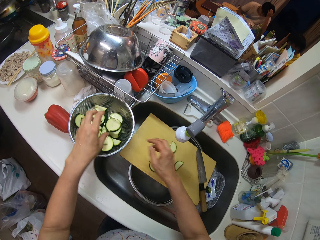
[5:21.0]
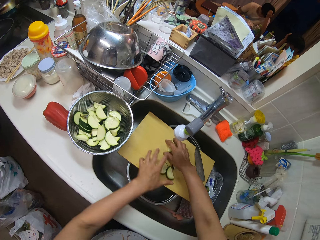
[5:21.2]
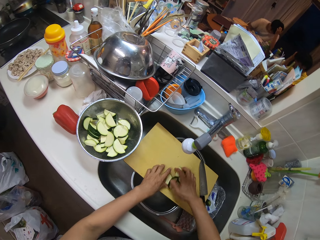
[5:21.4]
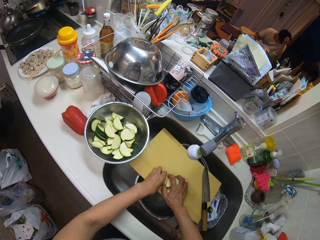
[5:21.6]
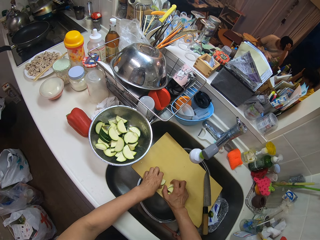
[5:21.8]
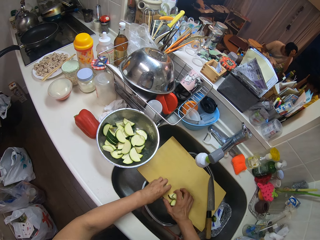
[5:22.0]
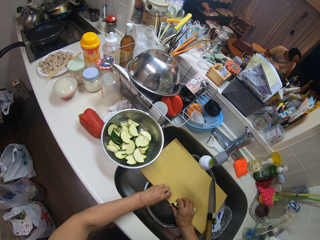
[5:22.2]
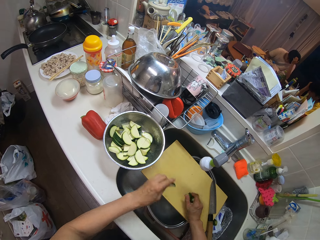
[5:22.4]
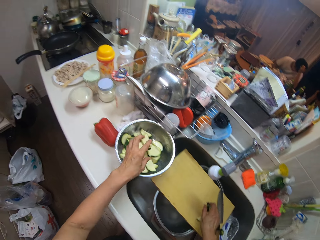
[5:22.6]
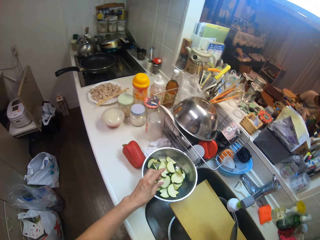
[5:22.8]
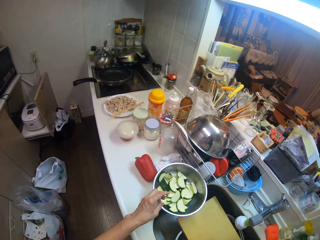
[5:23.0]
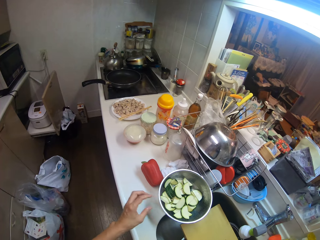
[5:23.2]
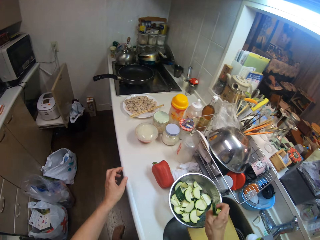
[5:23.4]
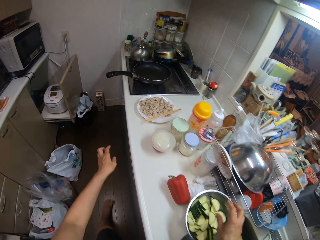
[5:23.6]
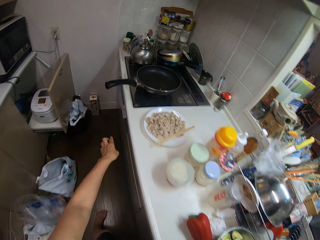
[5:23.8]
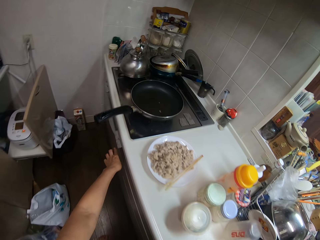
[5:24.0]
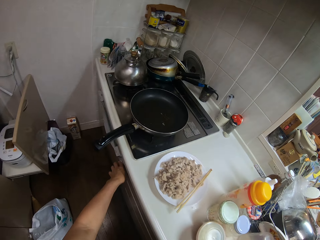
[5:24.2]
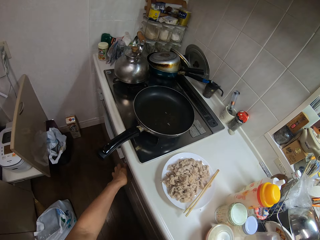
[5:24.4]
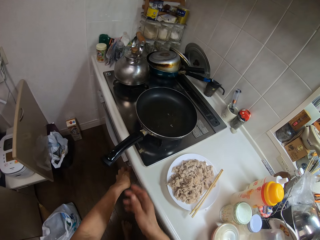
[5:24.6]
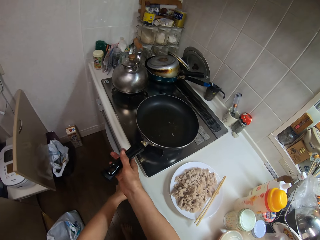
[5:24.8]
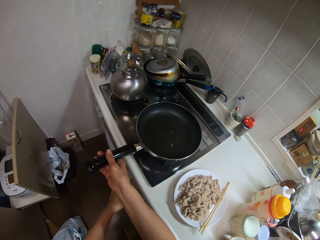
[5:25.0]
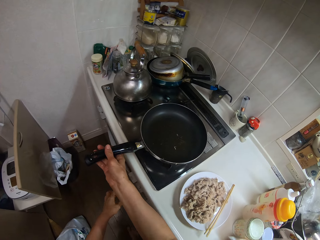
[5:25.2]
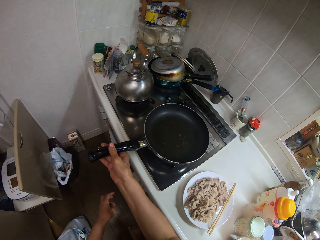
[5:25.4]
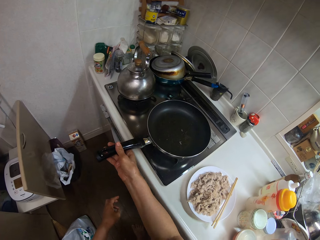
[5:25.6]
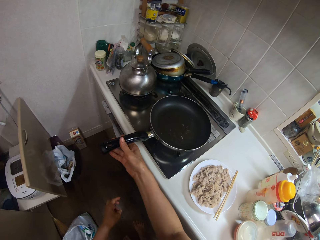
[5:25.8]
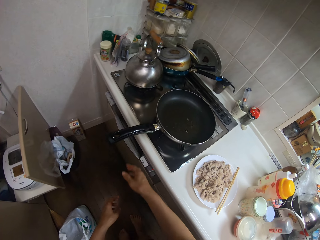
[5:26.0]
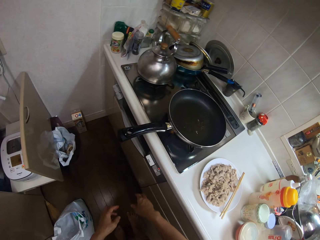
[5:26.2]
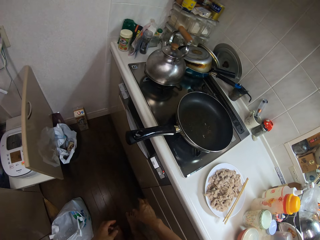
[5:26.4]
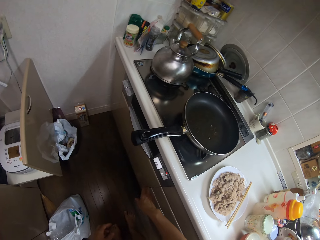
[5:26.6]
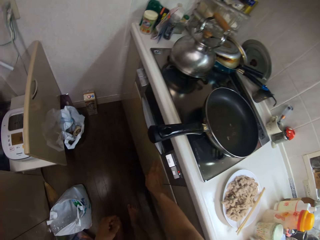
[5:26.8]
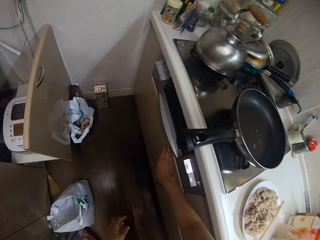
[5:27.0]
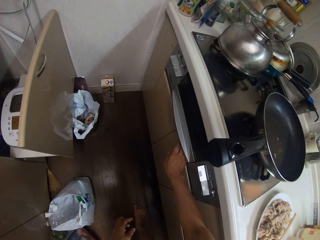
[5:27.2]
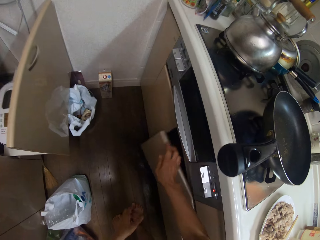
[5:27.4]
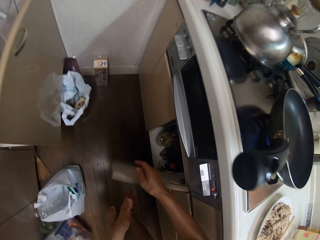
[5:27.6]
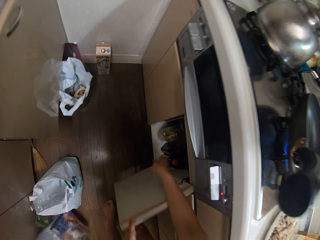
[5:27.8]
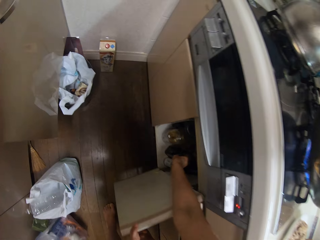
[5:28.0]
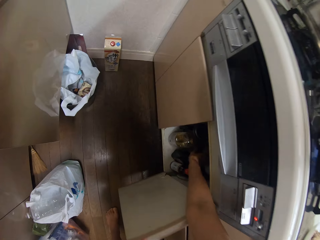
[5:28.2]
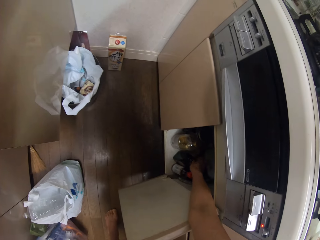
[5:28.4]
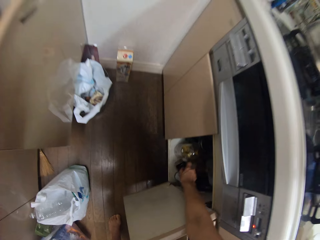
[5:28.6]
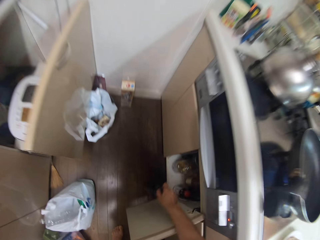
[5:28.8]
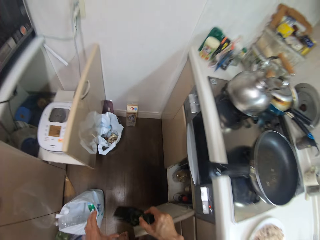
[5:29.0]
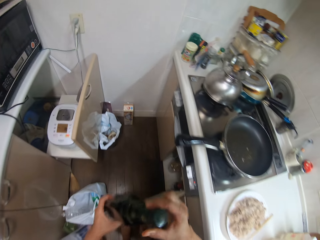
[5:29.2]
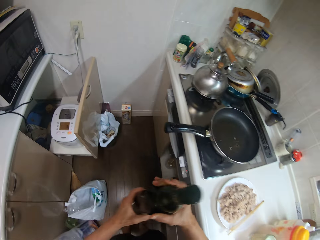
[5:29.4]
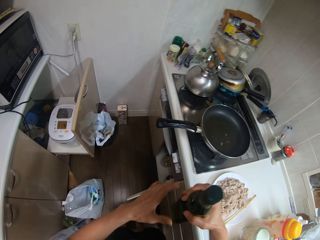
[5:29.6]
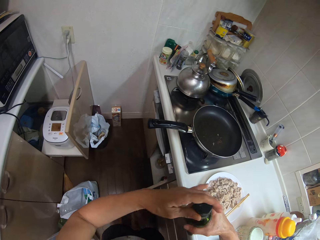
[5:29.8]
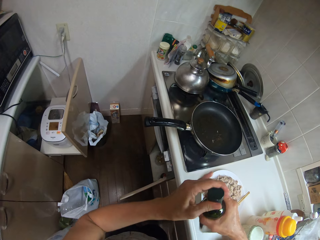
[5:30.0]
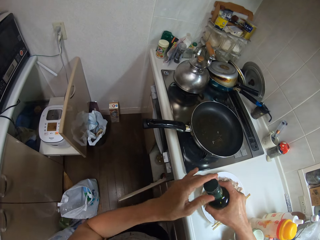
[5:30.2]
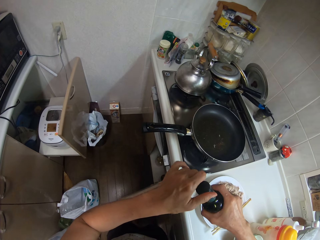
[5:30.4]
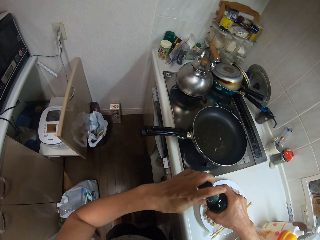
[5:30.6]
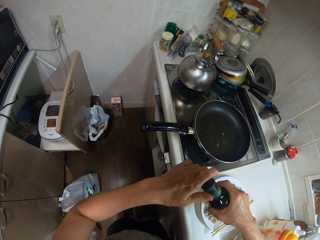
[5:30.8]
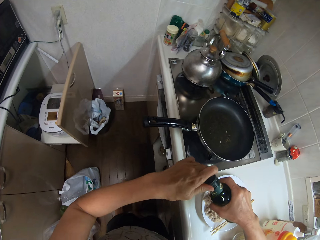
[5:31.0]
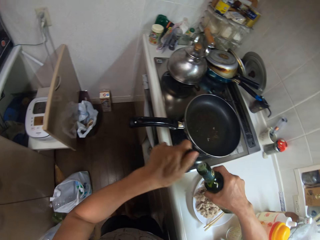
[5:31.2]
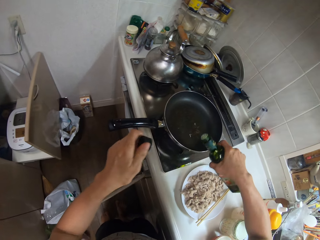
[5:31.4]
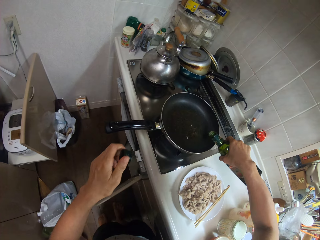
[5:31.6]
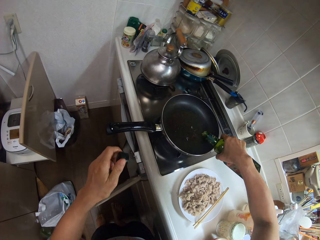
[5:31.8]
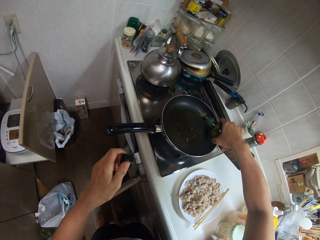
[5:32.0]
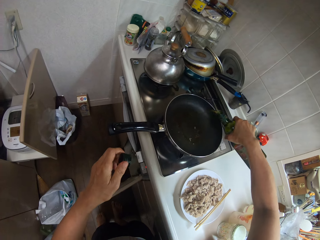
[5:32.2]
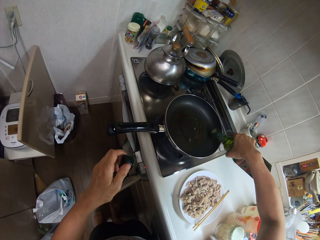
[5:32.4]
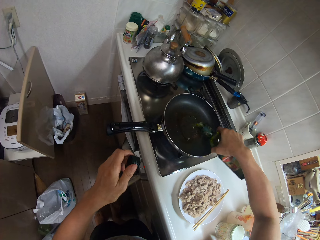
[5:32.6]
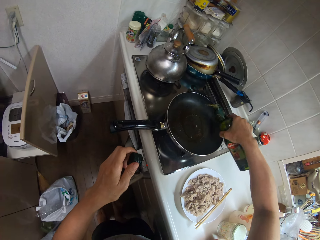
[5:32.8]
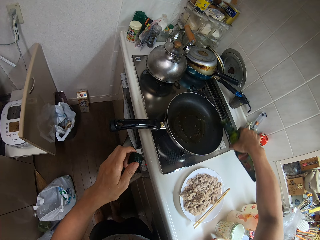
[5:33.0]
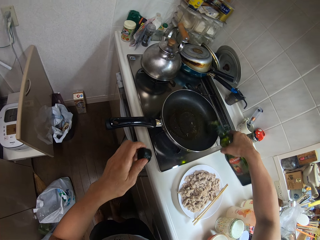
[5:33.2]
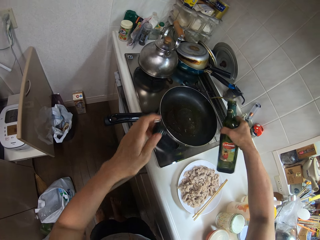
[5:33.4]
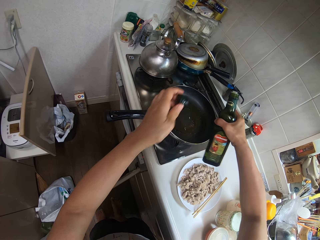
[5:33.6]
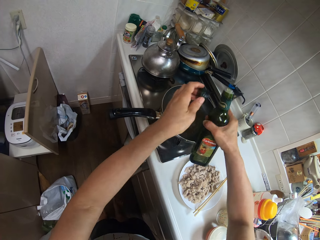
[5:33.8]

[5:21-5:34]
The camera wearer packs the pieces of cucumber on the board with both hands. They pour the pieces of cucumber in the sieve on the slab. They turn the knob of a stove in the kitchen. They turn the frypan on the stove. They open a cabinet under the stove. They bring out a cooking oil from the cabinet. They open the oil. They pour the oil in the frypan on the stove.

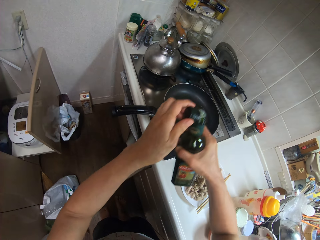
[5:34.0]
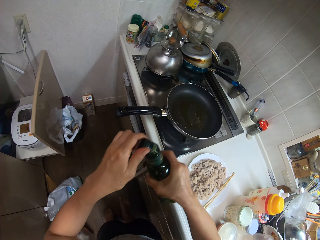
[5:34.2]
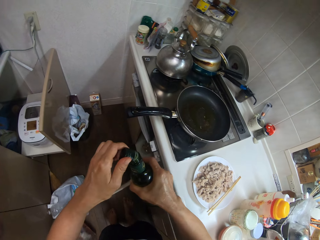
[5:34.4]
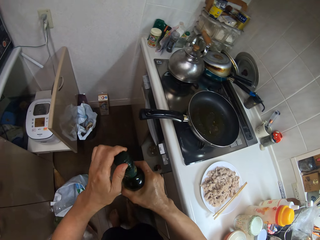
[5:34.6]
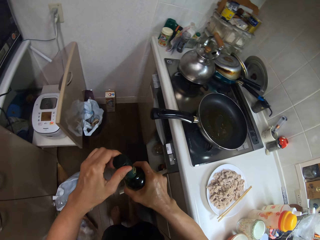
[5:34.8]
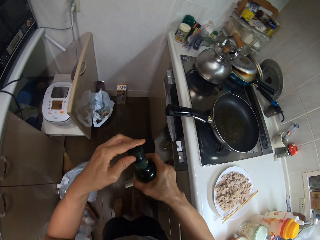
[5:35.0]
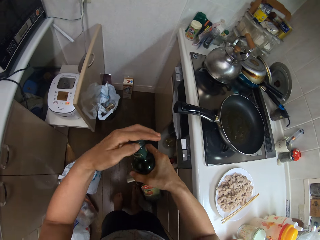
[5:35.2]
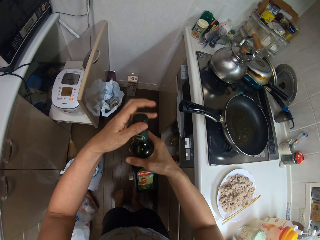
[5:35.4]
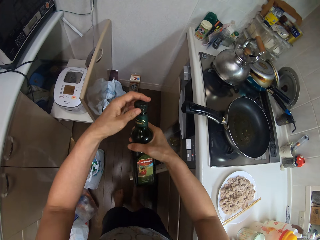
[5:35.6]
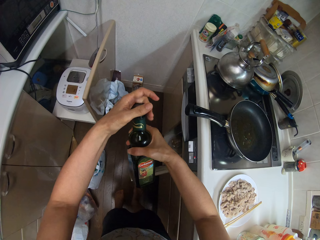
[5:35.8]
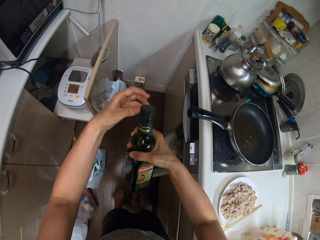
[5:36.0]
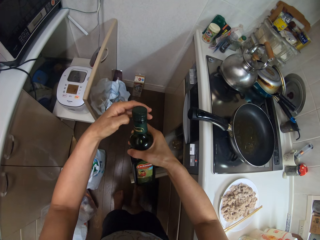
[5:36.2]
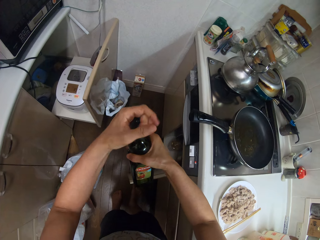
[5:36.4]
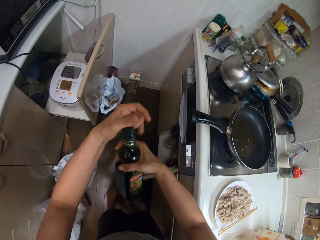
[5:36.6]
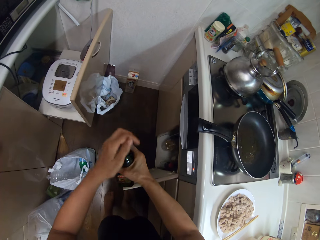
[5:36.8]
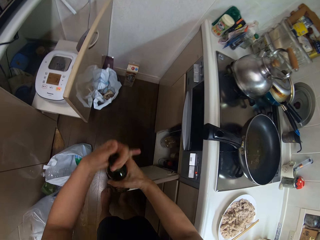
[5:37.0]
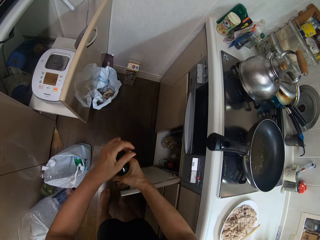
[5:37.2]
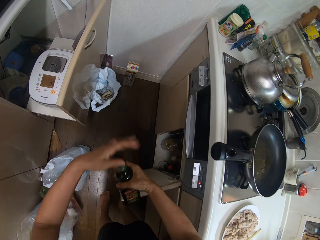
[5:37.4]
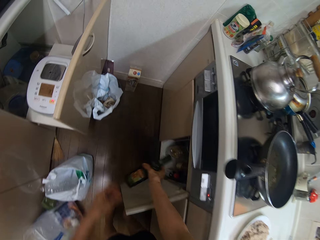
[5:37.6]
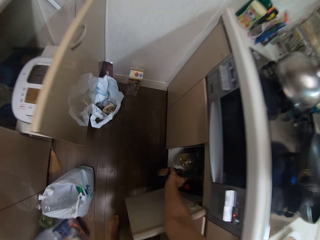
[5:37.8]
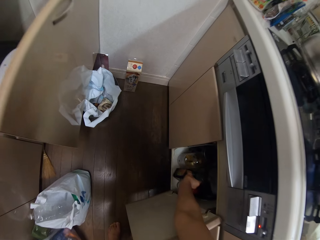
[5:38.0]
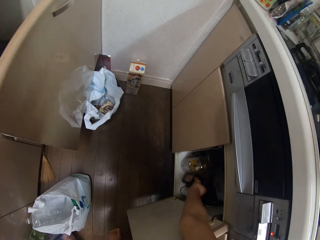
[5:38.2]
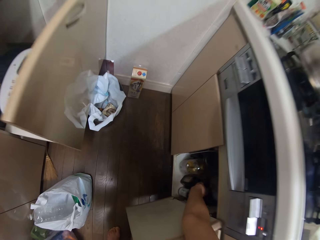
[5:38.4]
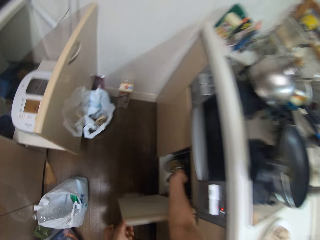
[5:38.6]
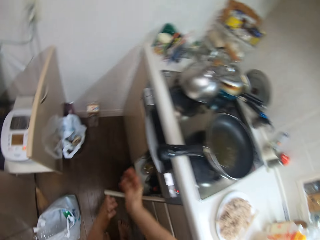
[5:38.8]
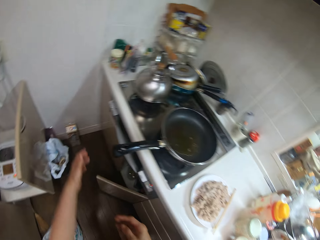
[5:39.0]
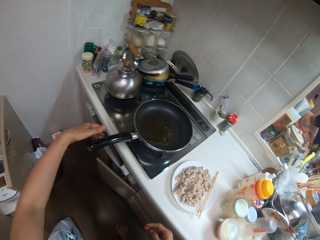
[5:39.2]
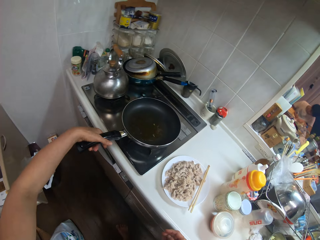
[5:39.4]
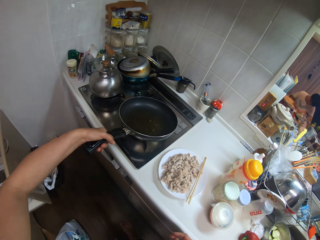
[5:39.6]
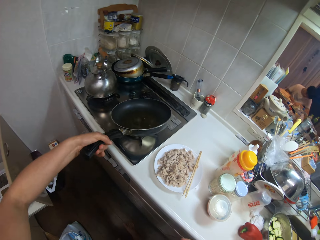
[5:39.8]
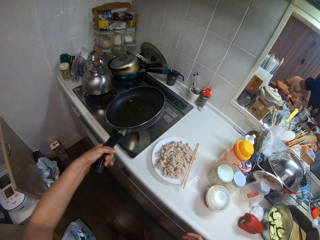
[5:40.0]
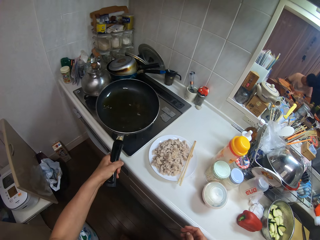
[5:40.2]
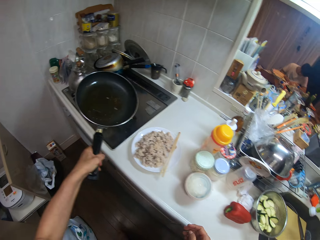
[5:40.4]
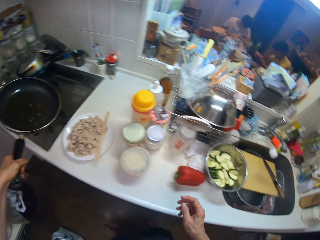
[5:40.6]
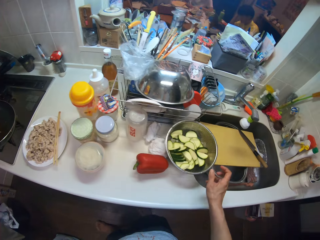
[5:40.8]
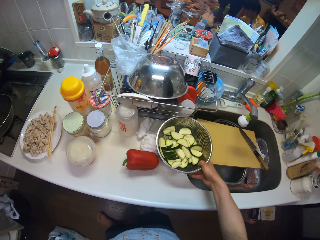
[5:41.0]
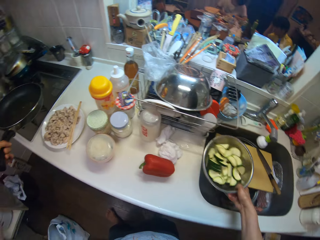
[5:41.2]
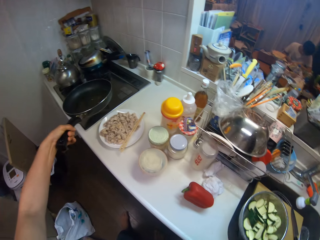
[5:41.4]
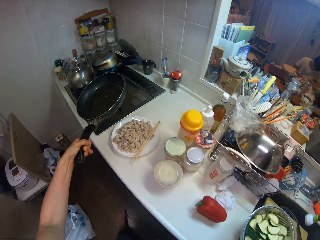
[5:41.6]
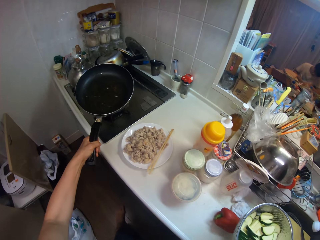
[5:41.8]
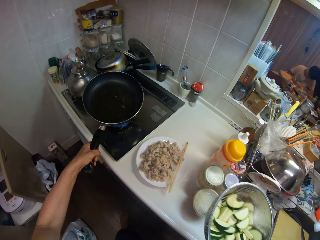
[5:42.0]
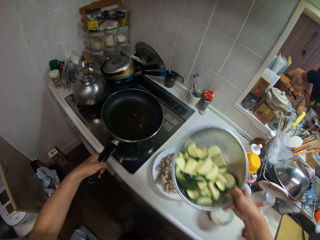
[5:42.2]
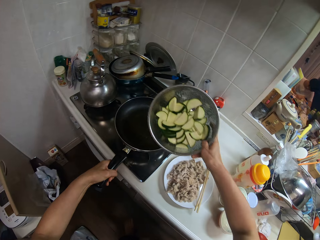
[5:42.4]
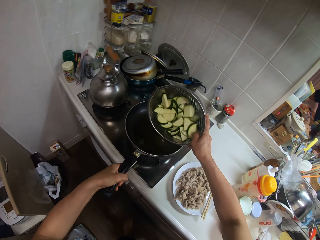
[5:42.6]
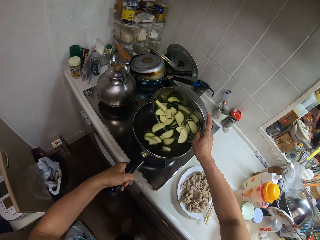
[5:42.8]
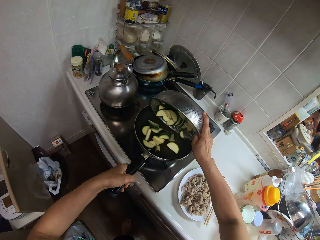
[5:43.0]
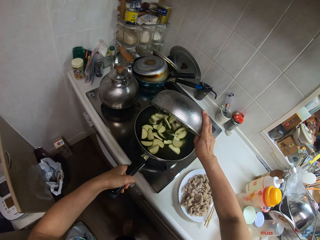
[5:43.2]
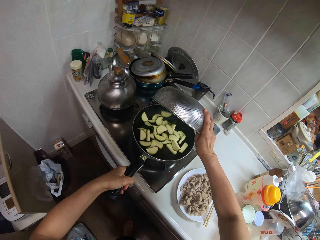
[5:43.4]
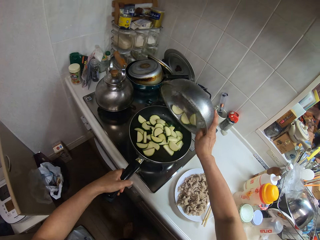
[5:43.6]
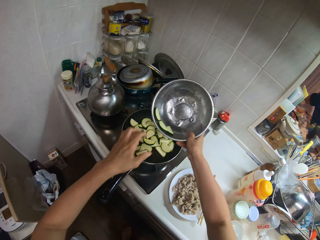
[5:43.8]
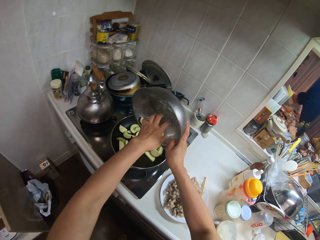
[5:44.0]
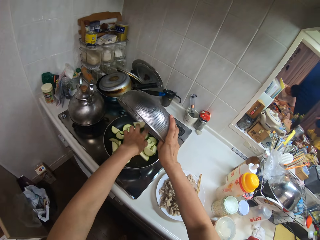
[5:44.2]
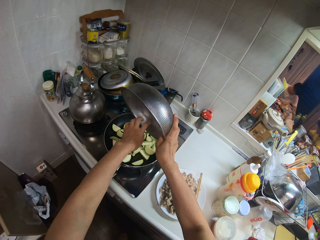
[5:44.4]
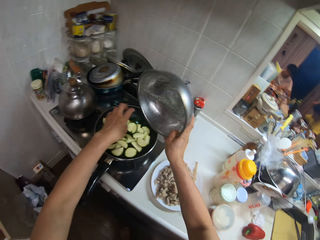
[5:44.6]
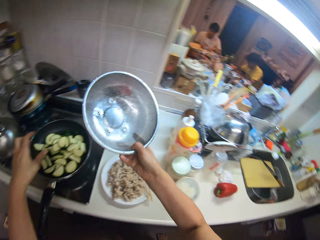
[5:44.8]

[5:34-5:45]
The camera wearer covers the oil. They place the oil in the cabinet. They close the cabinet. They shake the oil in the frypan. They carry the sieve on the slab. They pick the pieces of cucumber. They pour the pieces of cucumber in the sieve into the frypan.
